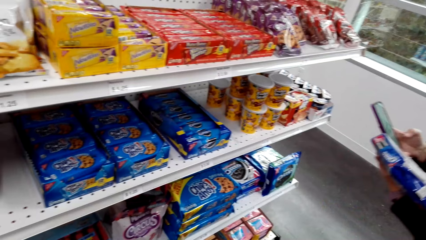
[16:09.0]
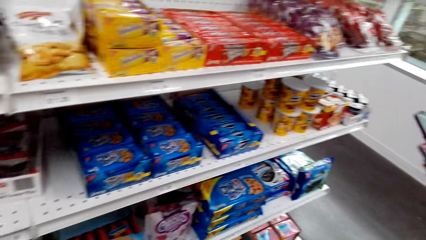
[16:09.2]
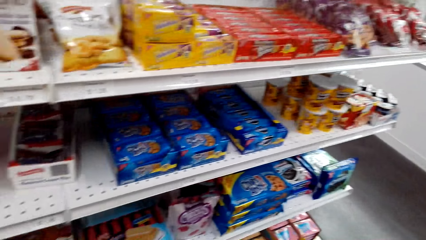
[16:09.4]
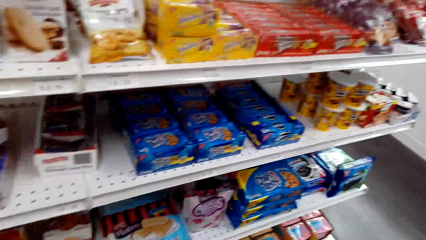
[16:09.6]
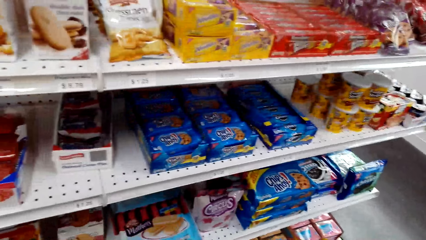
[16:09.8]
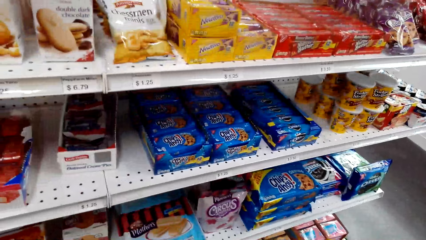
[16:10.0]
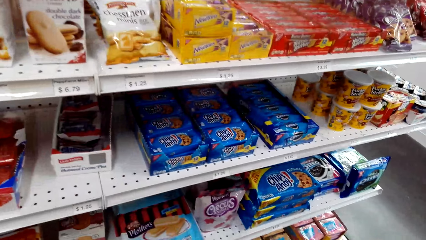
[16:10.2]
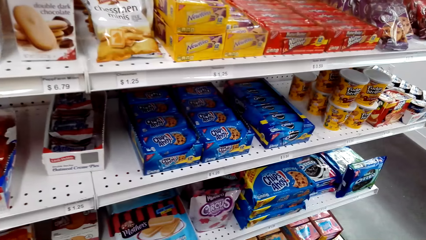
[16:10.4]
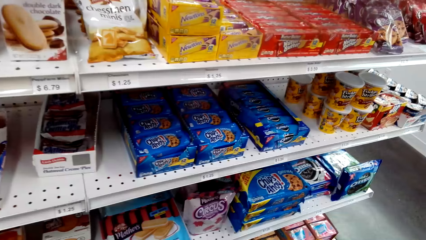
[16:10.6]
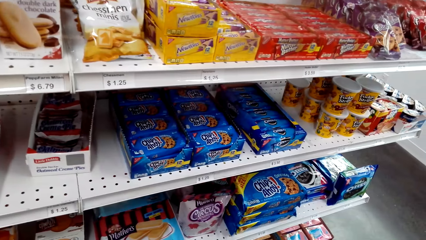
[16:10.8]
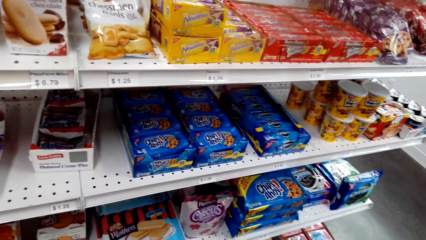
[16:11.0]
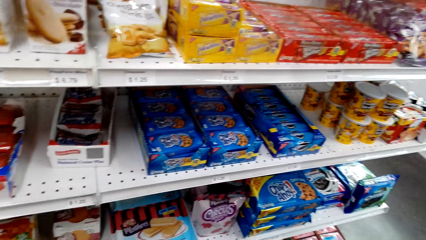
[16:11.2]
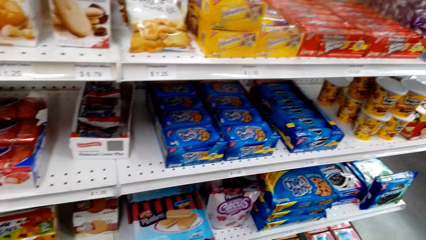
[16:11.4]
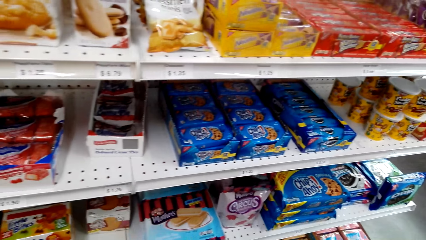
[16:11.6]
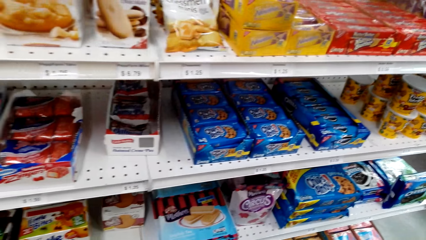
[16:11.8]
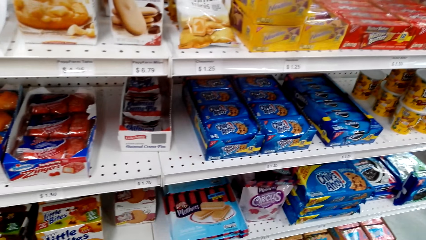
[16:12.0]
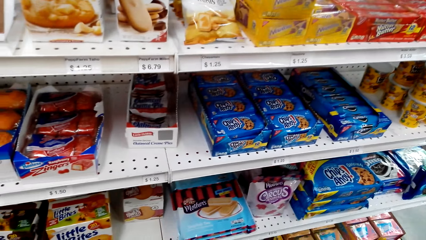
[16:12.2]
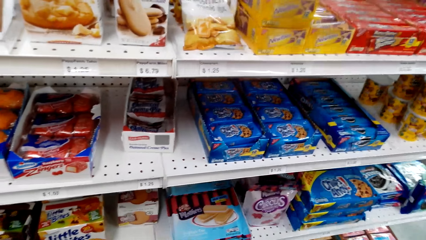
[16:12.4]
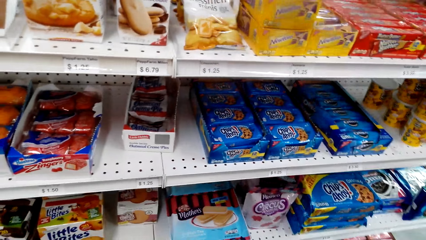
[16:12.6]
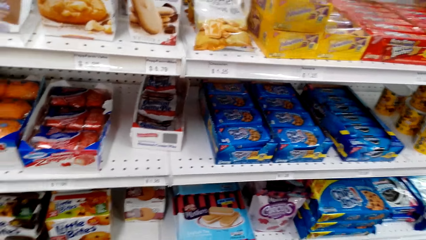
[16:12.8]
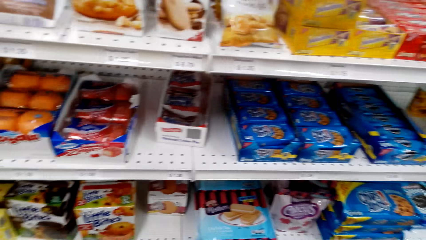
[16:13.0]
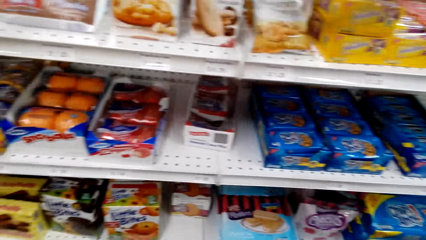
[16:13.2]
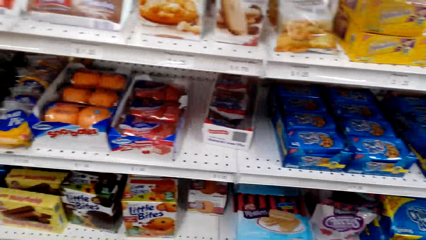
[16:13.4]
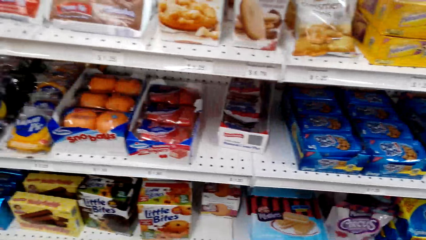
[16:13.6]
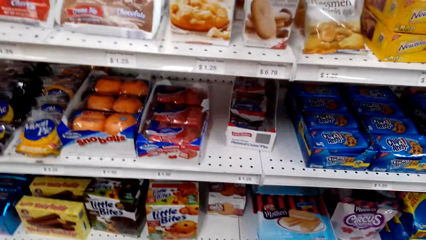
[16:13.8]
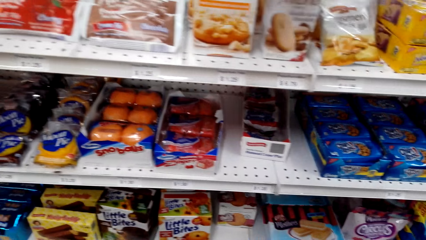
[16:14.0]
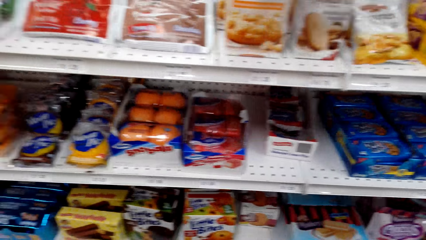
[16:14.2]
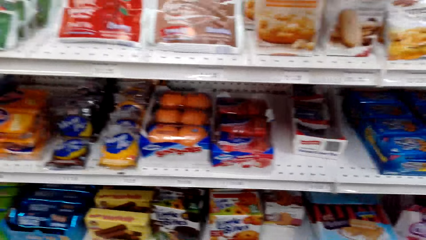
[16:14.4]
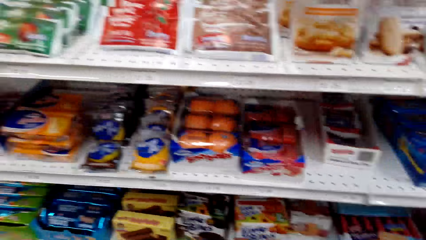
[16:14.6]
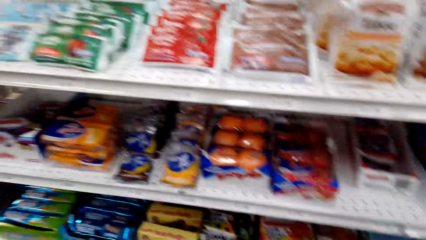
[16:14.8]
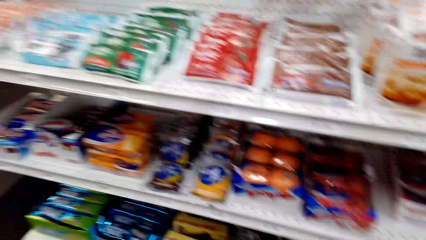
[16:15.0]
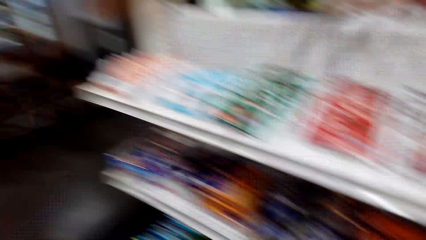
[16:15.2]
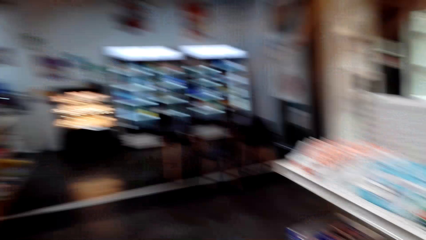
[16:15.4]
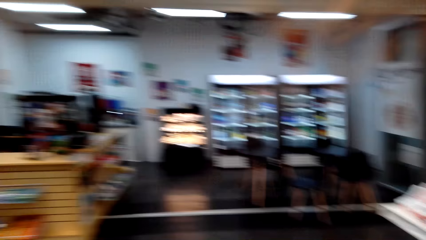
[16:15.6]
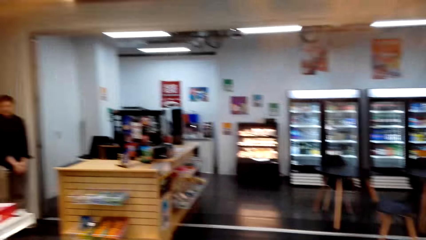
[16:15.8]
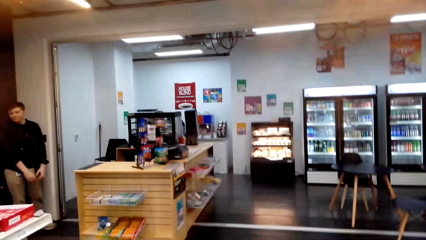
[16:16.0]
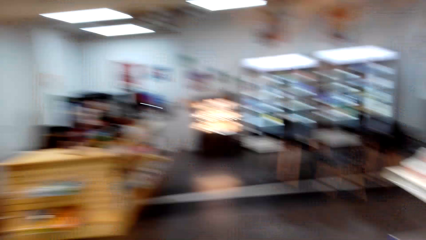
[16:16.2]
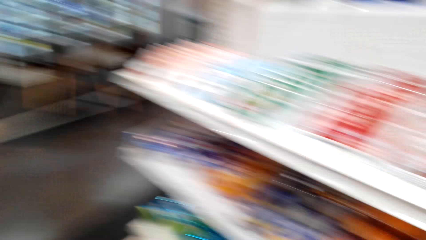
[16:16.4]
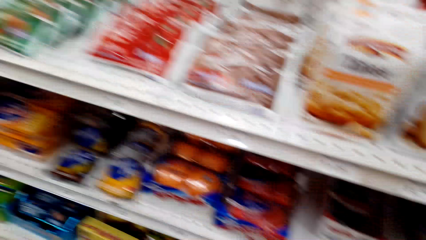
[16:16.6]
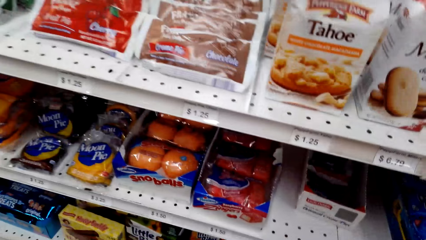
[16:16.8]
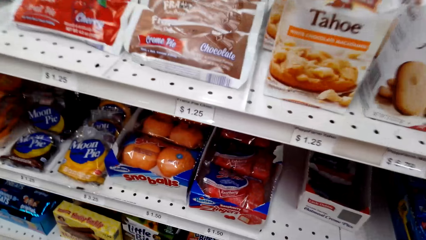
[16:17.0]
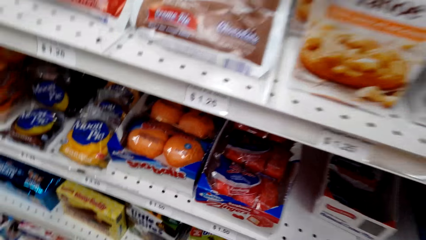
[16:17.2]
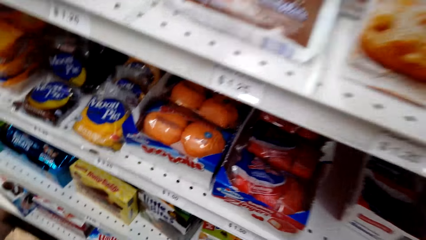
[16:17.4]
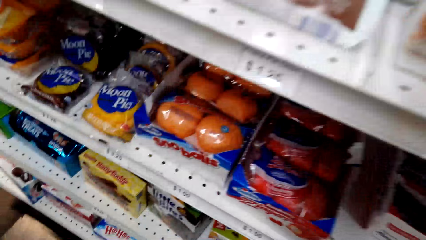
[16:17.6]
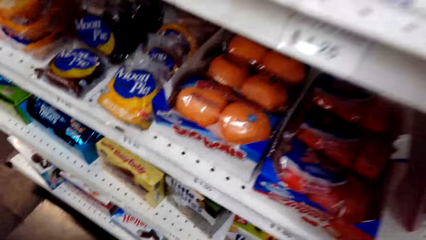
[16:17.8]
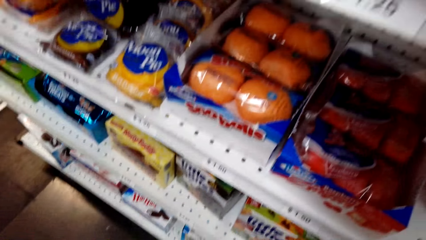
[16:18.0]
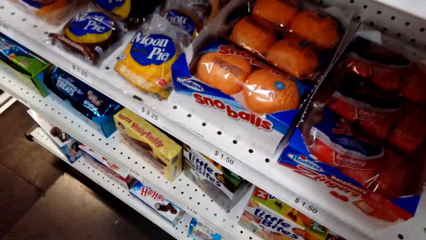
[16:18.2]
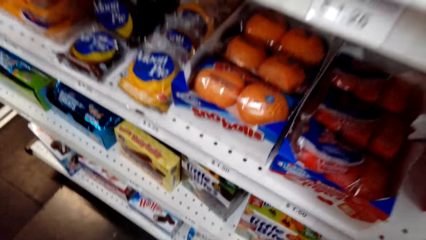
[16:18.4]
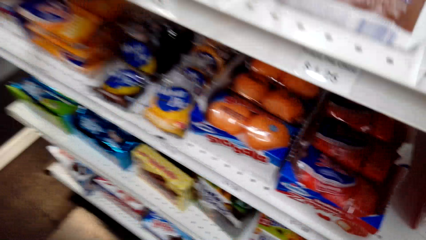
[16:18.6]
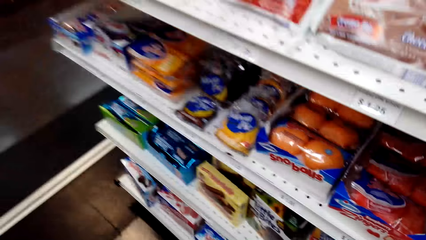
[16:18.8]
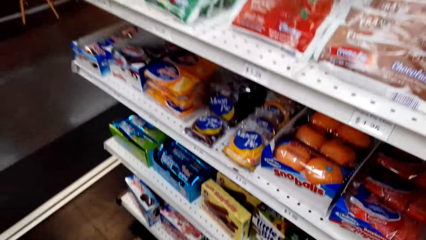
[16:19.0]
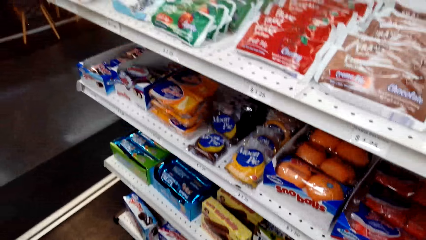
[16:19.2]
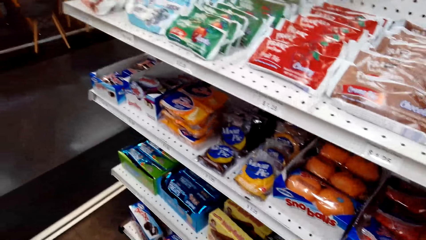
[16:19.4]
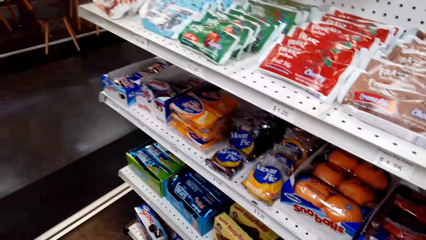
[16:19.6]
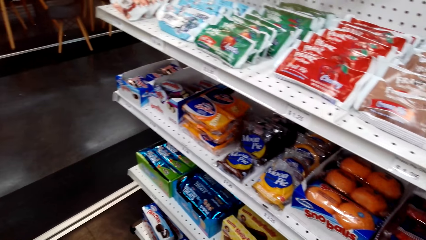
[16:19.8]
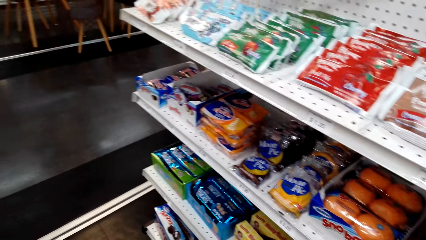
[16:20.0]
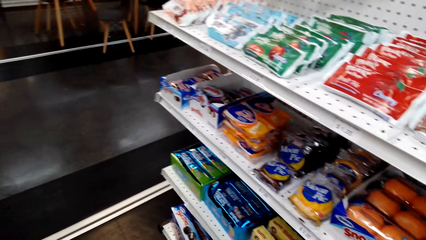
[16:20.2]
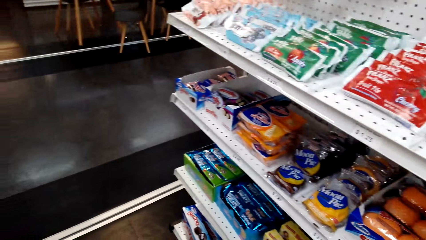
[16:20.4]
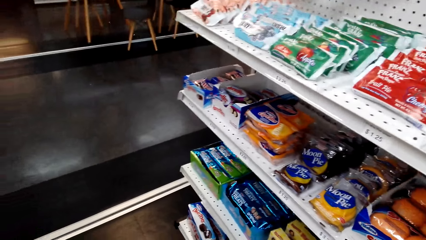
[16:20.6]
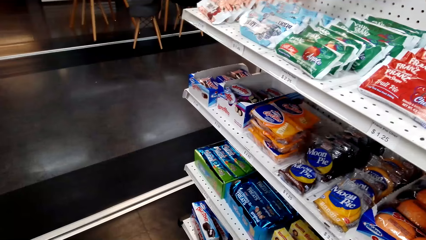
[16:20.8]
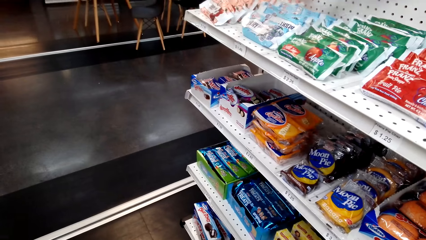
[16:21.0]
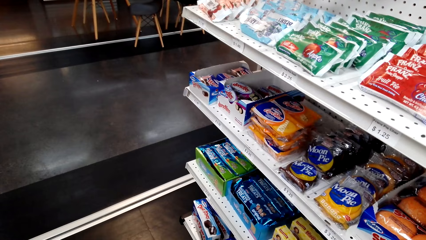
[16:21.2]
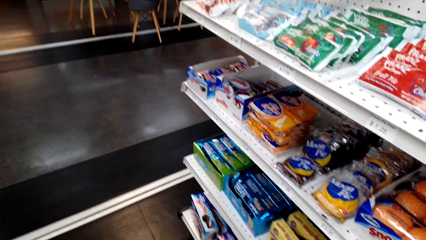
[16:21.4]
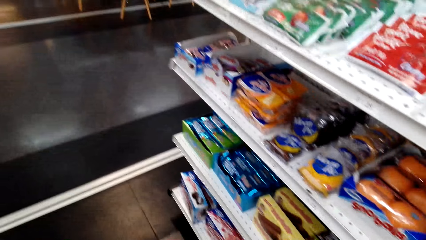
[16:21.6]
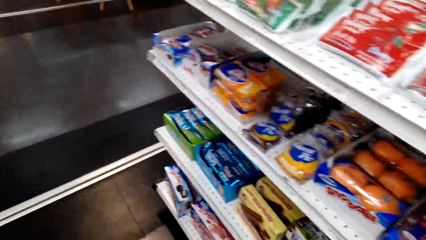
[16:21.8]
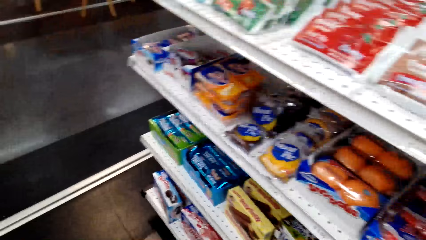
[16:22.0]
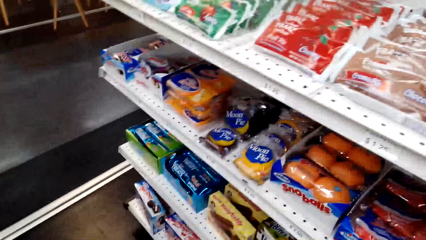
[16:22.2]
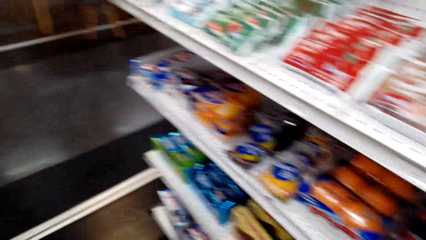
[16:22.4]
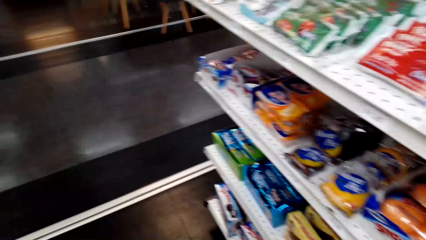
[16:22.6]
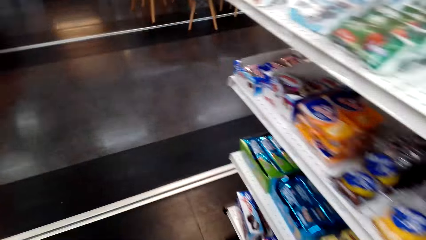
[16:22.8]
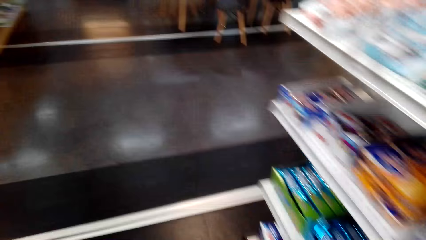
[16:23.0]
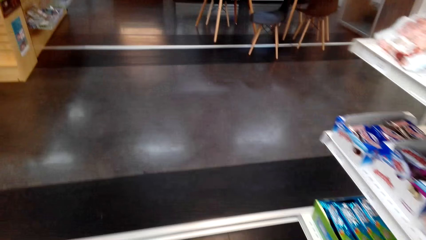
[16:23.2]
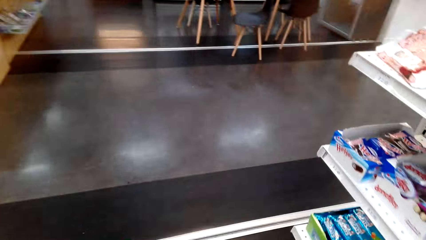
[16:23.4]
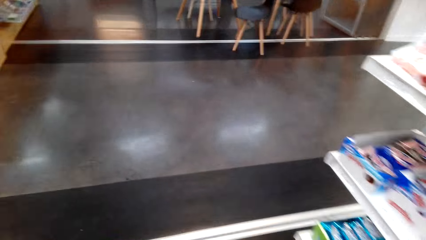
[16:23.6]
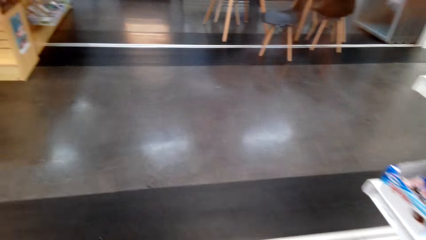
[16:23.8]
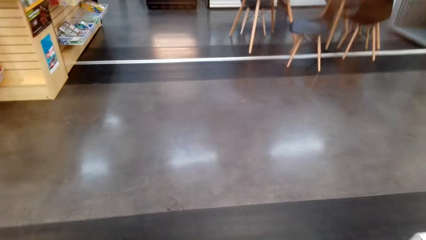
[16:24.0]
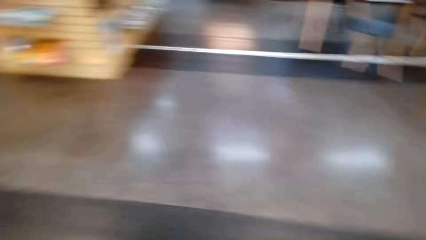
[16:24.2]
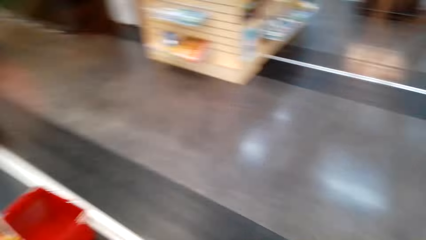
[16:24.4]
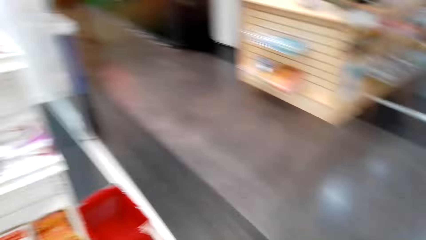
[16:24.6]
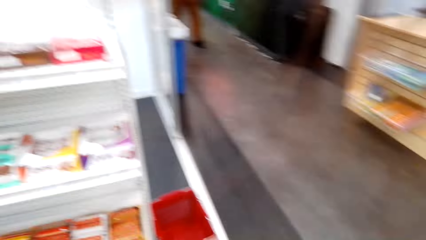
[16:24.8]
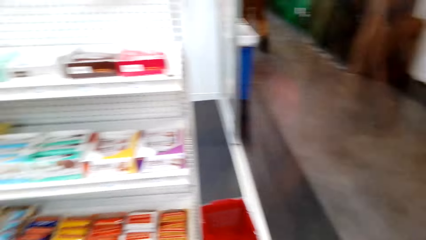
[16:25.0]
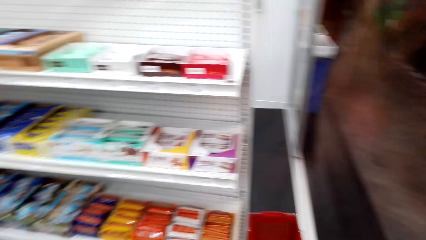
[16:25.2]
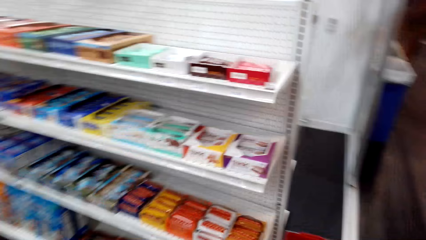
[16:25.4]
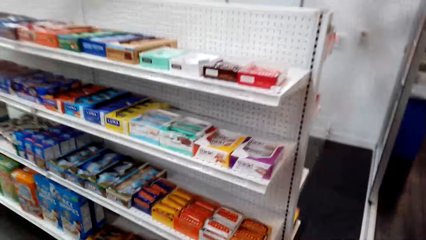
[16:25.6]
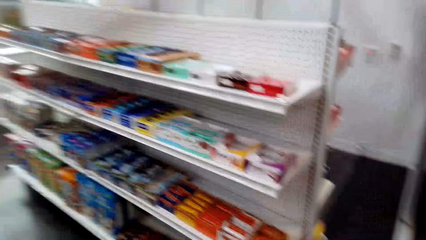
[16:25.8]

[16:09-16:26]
The camera wearer looks around the convenience store. They stare at the shelf. They return the pack. They look around the convenience store.
